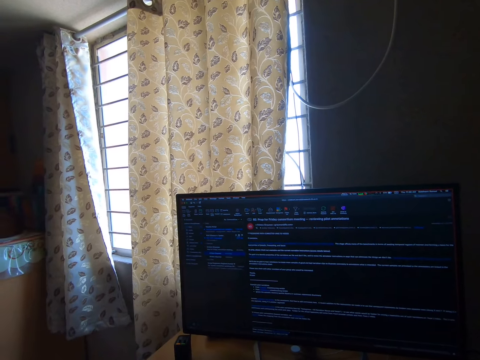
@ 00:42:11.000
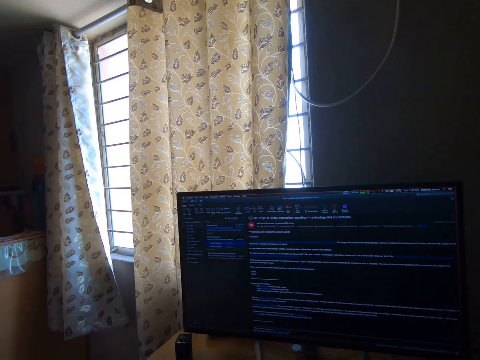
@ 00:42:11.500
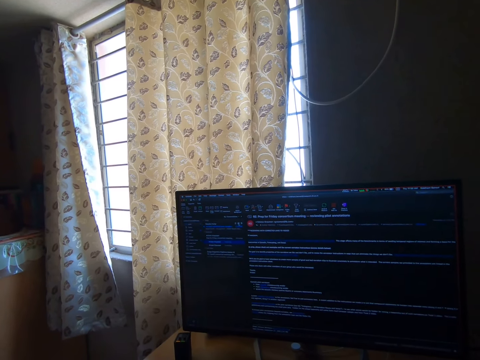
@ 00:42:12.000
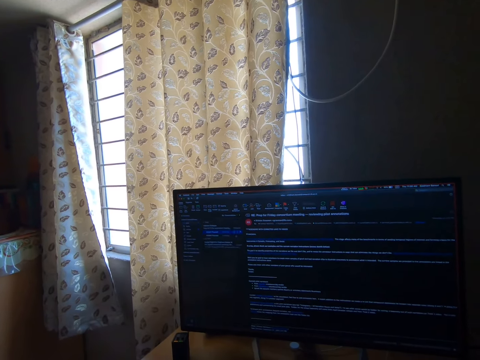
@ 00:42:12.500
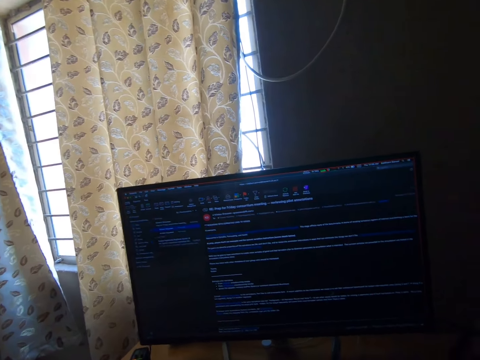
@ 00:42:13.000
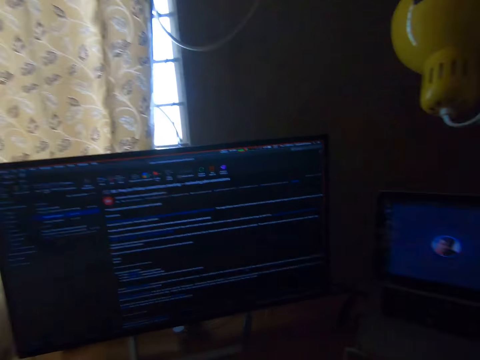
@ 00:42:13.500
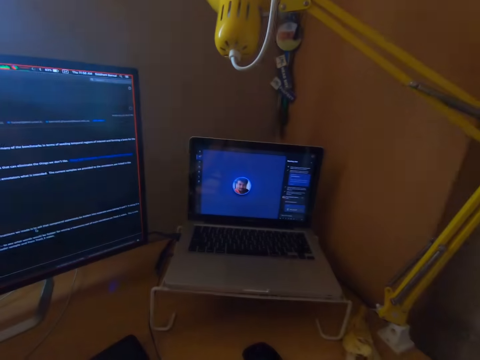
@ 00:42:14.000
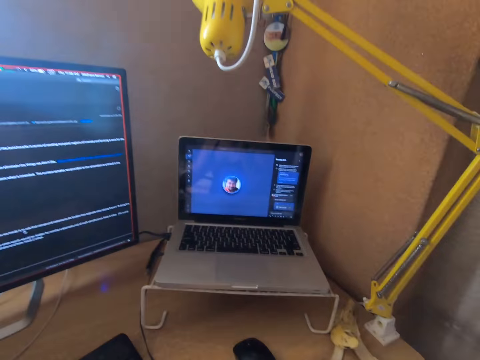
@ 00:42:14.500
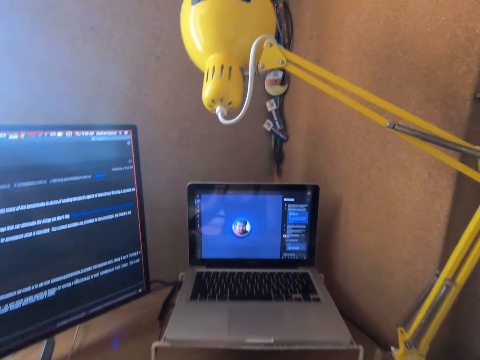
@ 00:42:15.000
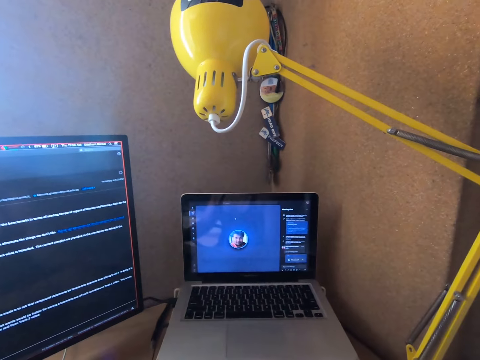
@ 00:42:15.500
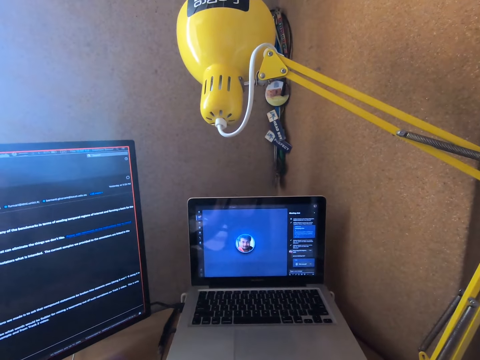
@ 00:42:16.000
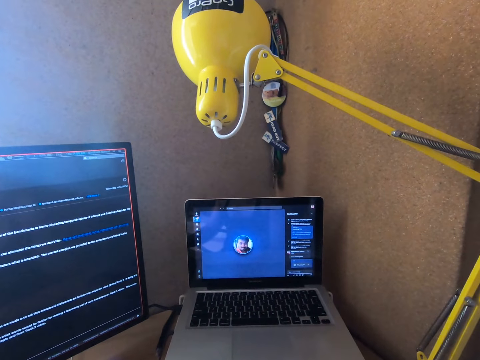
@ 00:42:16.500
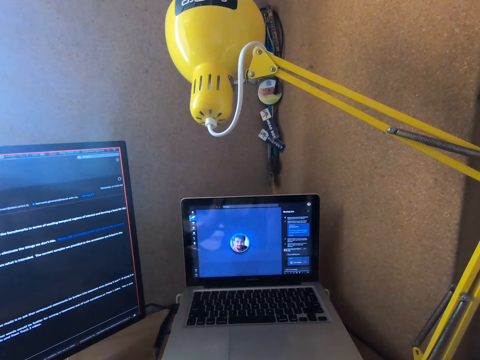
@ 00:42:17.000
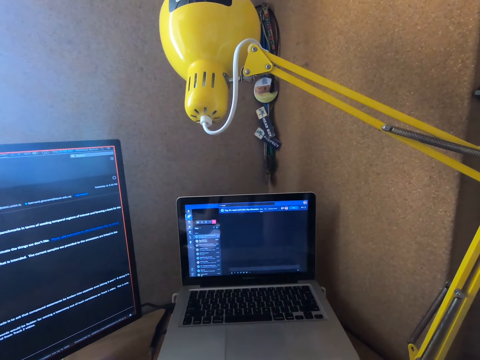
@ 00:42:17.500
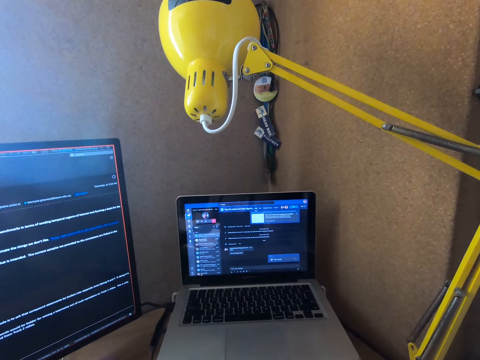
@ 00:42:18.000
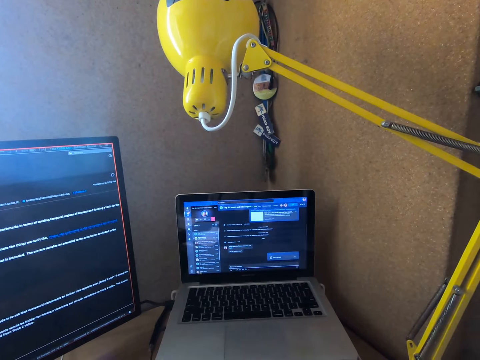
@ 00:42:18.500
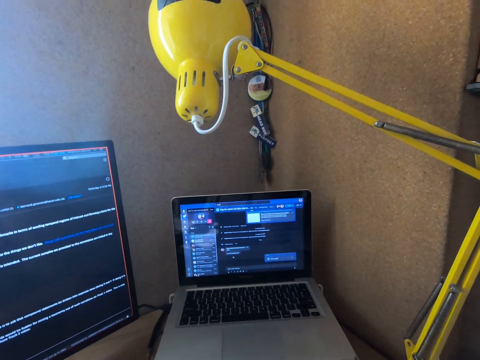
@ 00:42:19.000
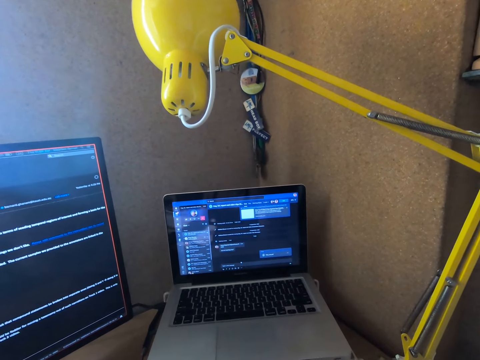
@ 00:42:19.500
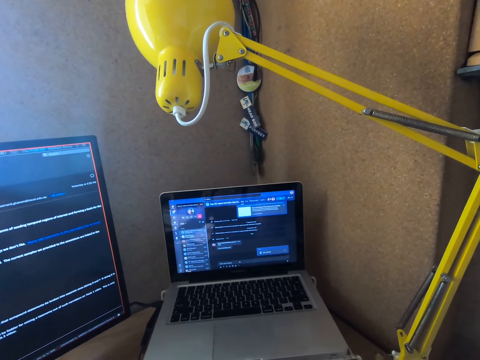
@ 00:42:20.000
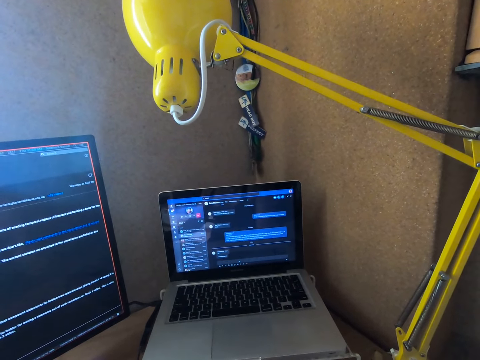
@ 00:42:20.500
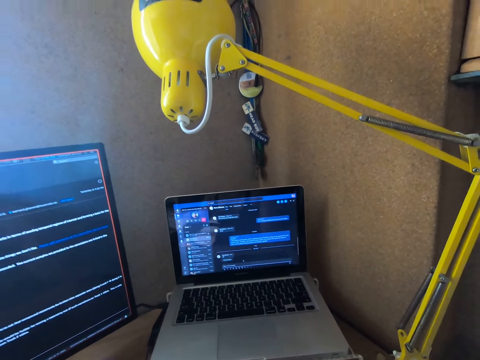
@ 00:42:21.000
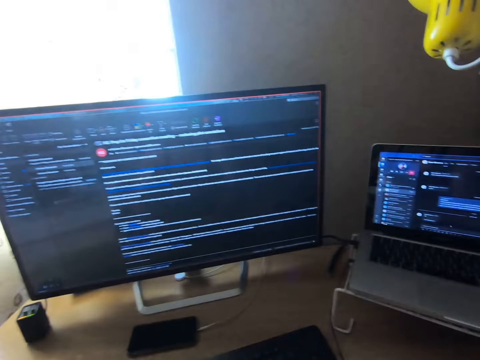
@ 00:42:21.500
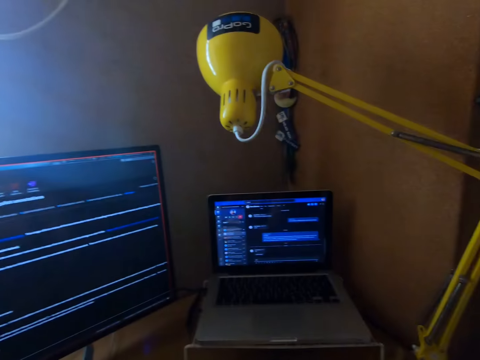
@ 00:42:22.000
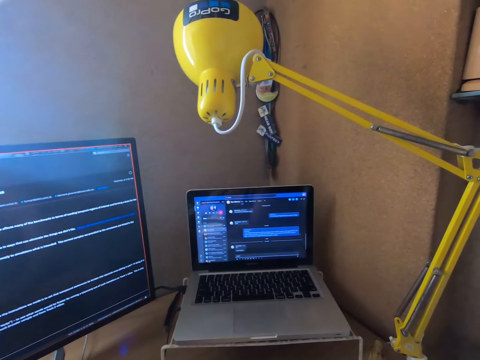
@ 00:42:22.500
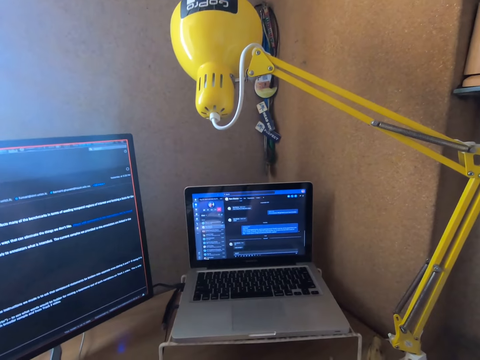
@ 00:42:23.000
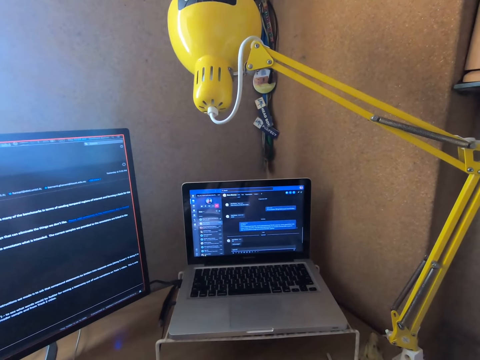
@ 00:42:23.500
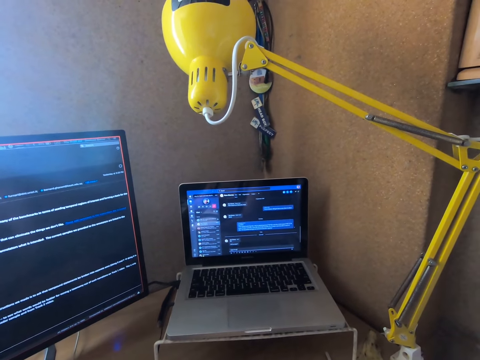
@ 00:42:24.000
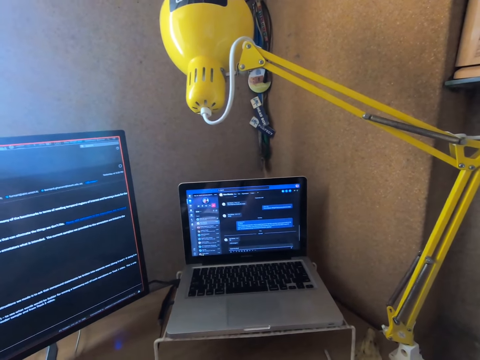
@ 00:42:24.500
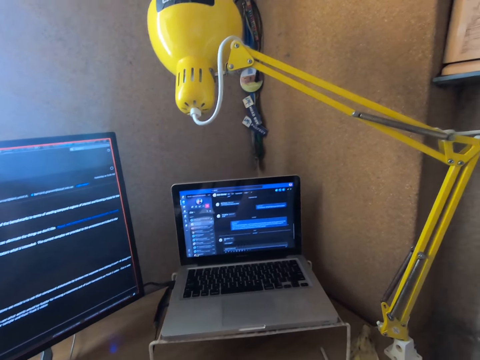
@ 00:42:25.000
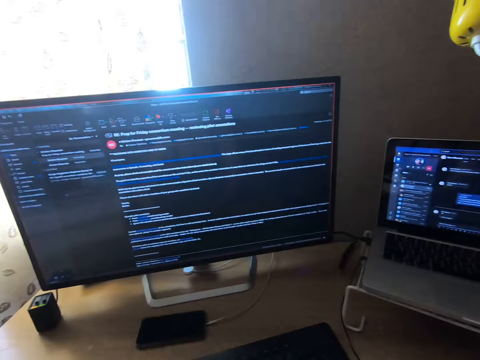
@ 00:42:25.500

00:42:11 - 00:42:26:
The camera wearer stares at the laptop screen on the table. They press the keyboard.

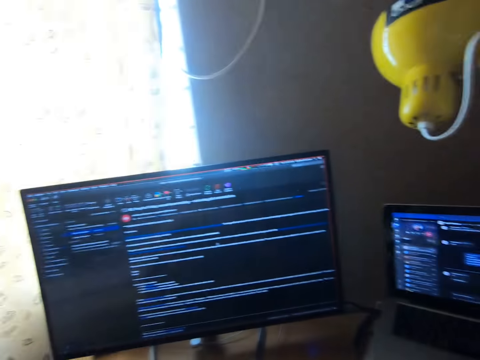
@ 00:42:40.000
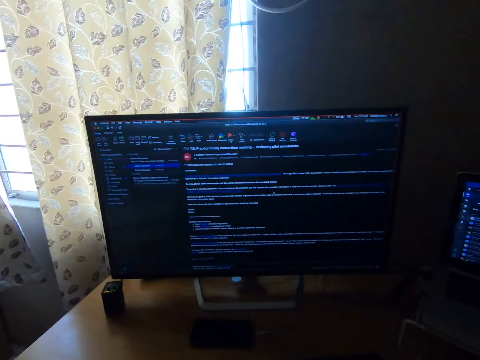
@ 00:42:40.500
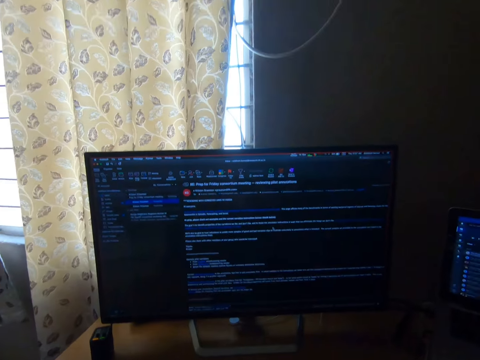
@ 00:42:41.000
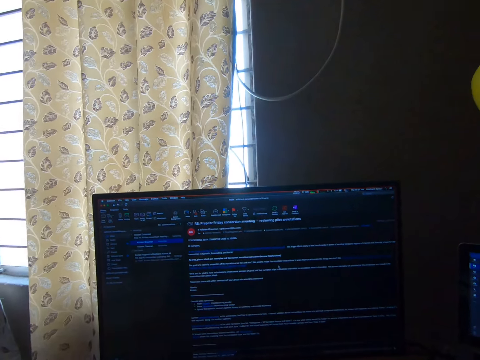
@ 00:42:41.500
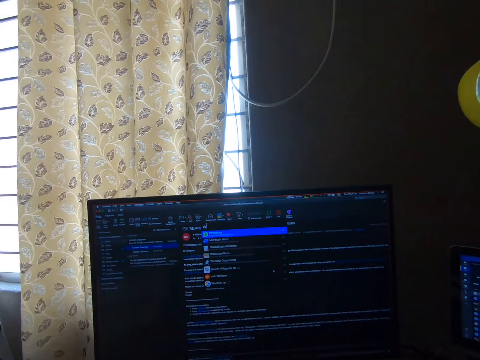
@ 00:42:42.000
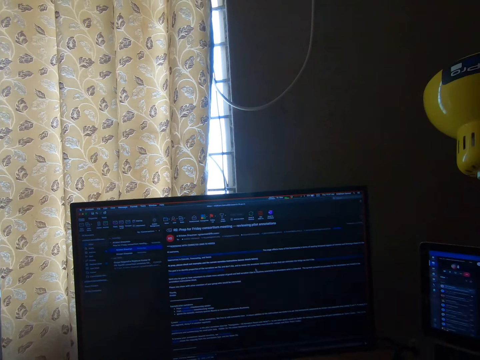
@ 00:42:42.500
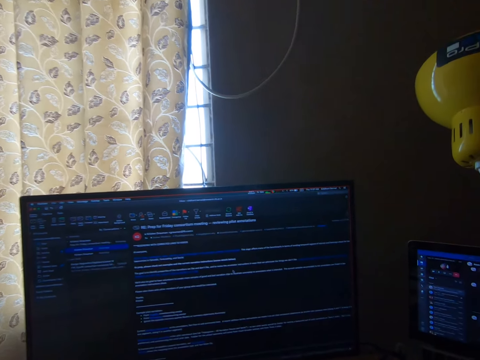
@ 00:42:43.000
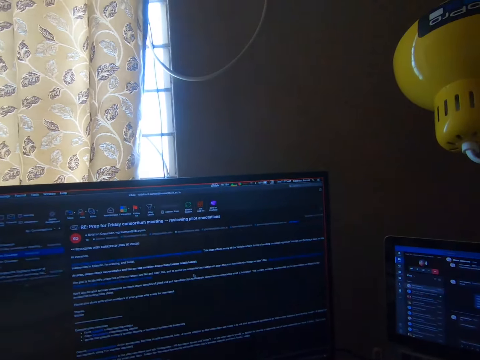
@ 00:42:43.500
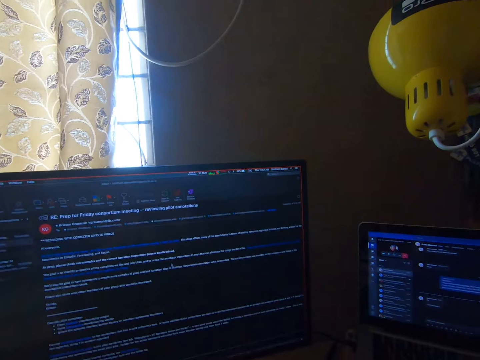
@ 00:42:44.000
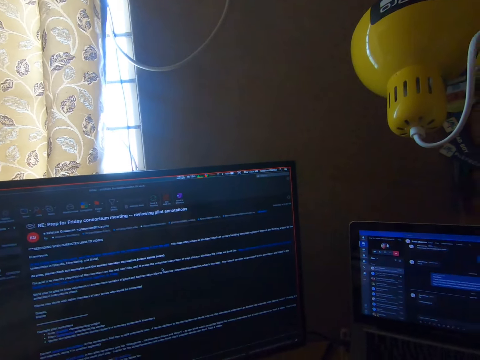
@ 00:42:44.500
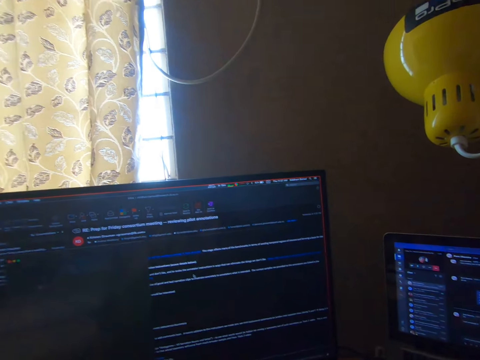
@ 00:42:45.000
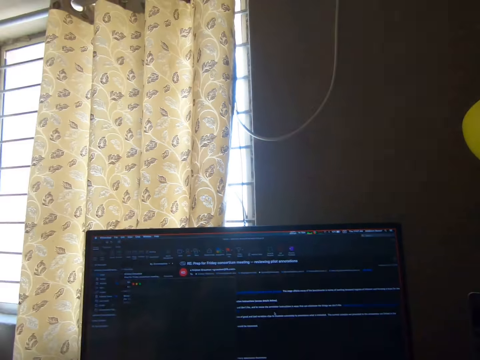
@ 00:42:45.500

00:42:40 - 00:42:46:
The camera wearer looks at the computer.

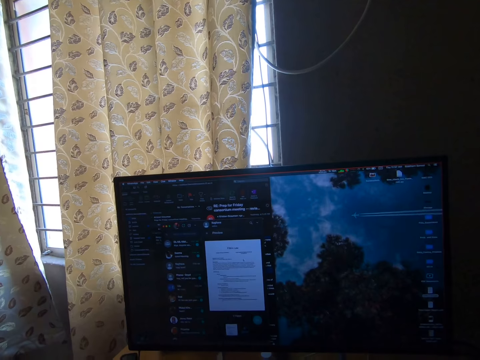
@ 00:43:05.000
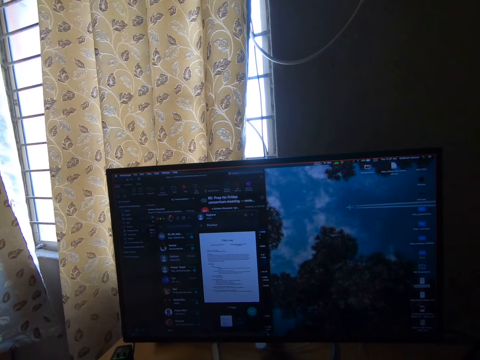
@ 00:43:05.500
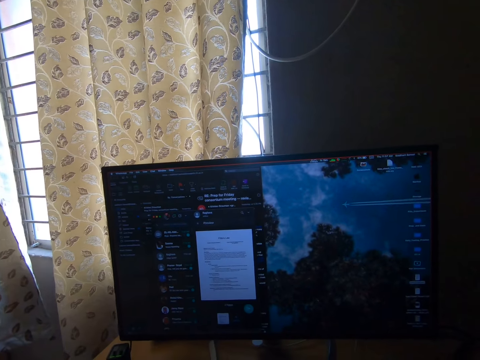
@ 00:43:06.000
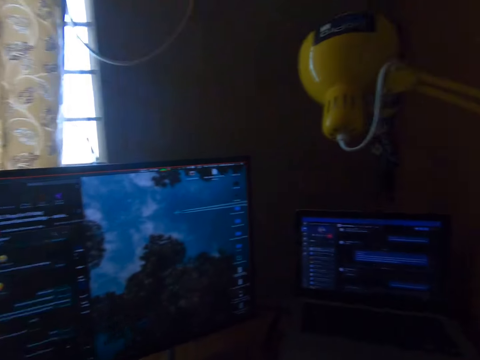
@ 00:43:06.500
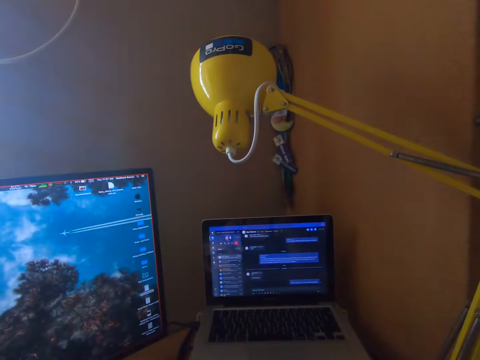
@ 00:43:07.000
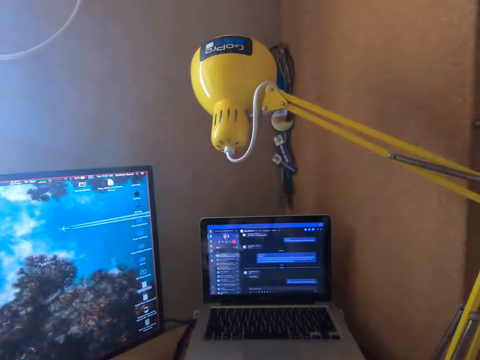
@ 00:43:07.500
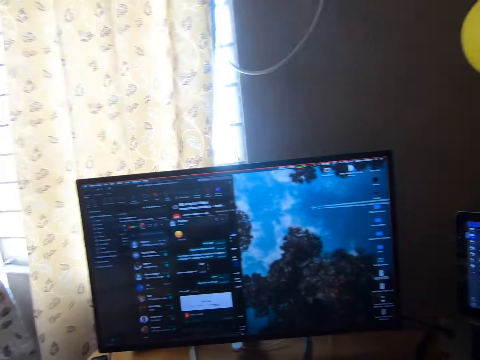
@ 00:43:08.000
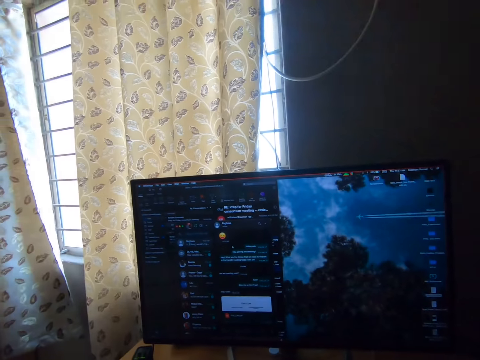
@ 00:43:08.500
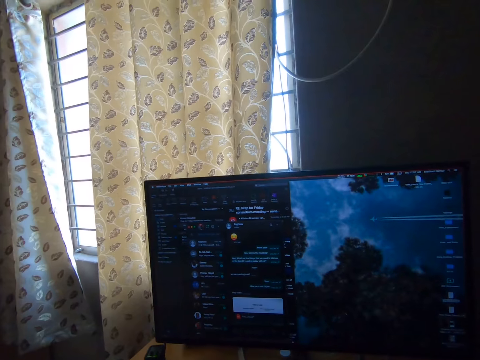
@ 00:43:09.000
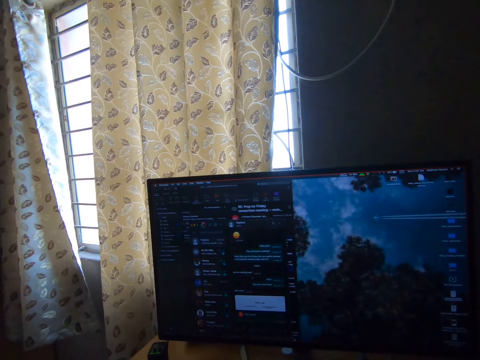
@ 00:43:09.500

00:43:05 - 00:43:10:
The camera wearer operates the computer. They look at the laptop. They look at the computer.
